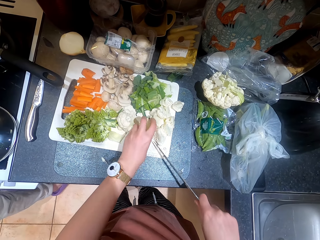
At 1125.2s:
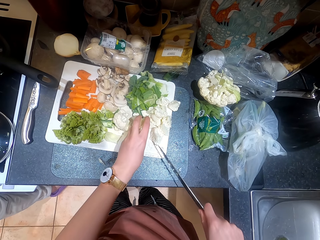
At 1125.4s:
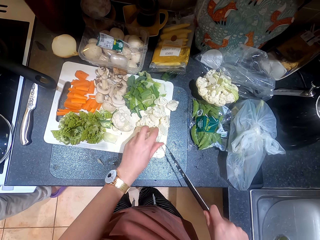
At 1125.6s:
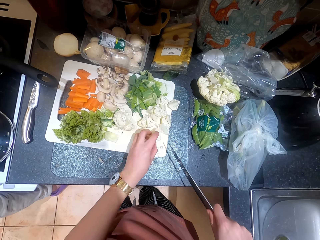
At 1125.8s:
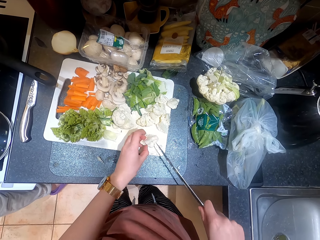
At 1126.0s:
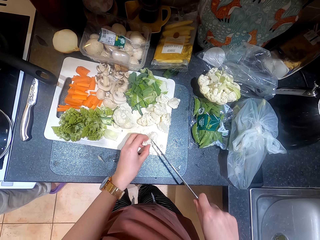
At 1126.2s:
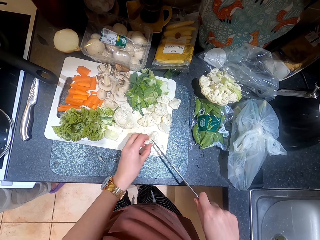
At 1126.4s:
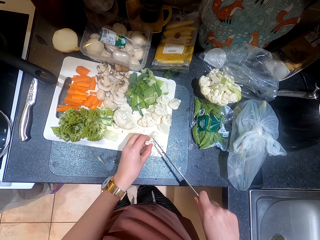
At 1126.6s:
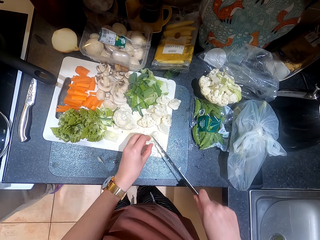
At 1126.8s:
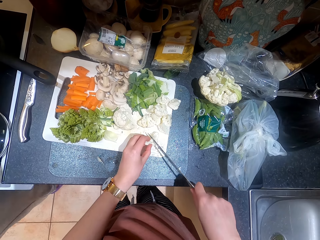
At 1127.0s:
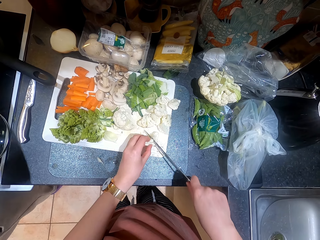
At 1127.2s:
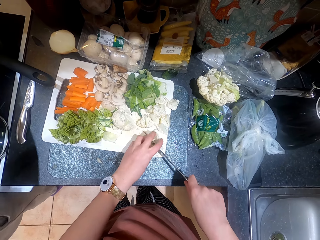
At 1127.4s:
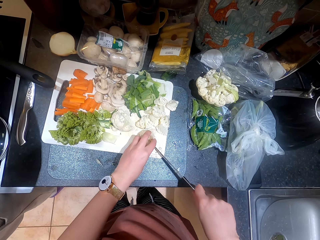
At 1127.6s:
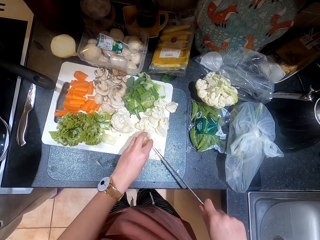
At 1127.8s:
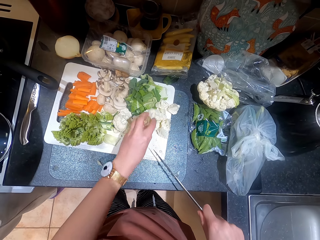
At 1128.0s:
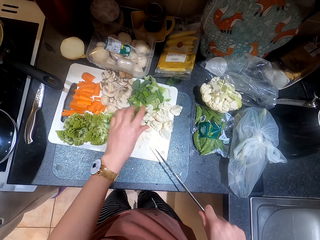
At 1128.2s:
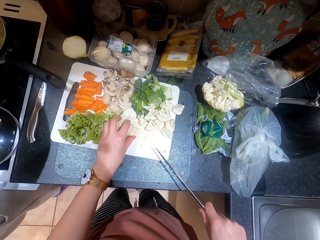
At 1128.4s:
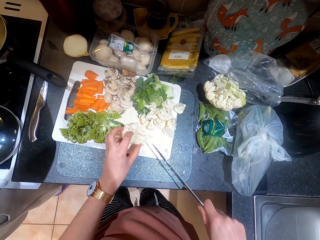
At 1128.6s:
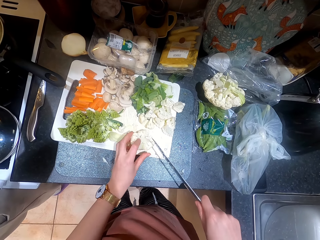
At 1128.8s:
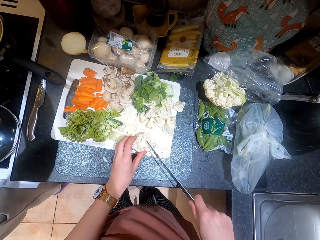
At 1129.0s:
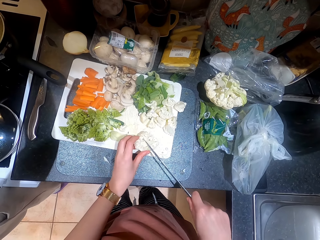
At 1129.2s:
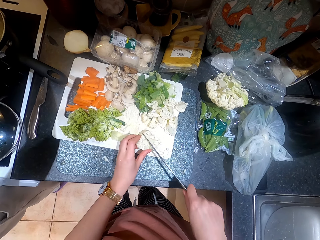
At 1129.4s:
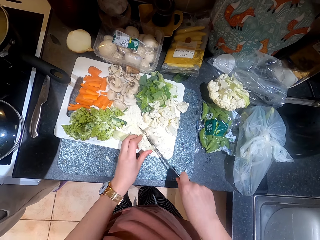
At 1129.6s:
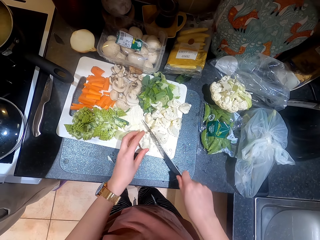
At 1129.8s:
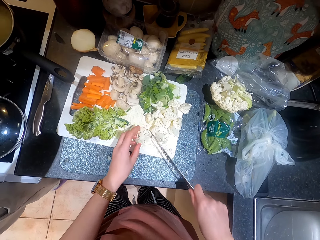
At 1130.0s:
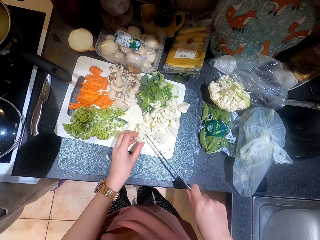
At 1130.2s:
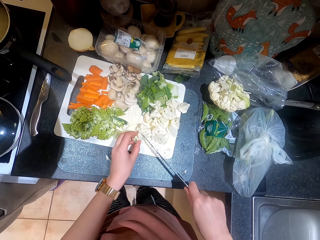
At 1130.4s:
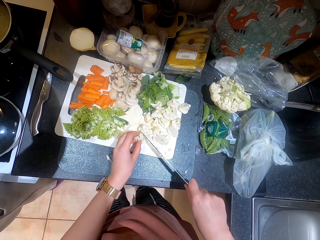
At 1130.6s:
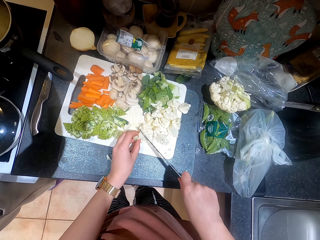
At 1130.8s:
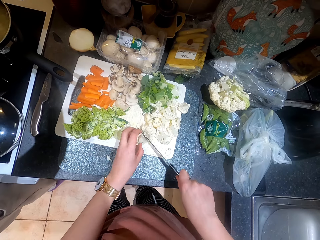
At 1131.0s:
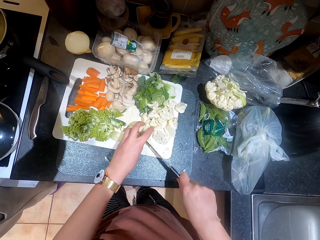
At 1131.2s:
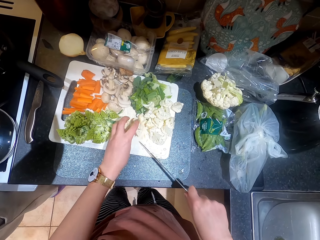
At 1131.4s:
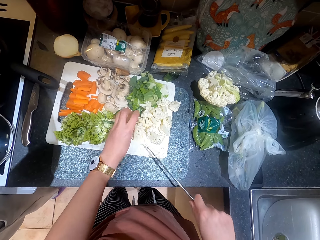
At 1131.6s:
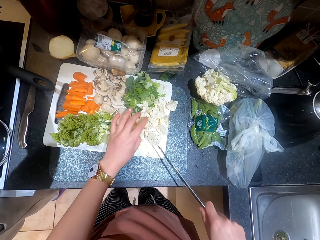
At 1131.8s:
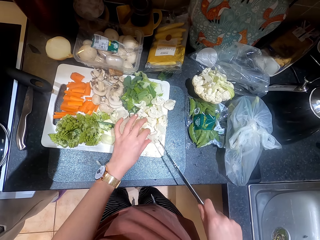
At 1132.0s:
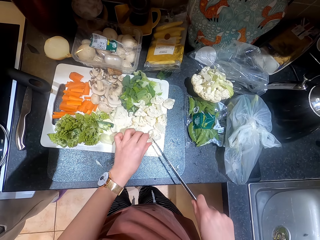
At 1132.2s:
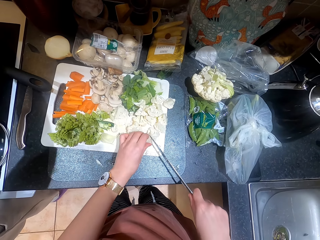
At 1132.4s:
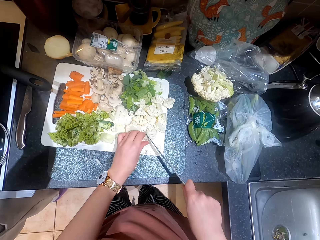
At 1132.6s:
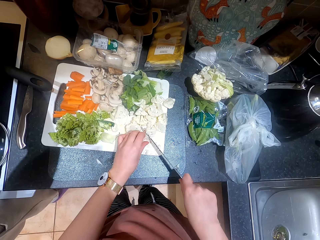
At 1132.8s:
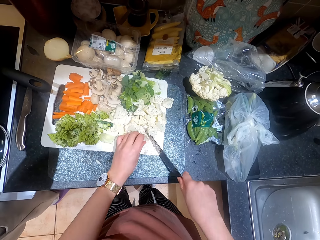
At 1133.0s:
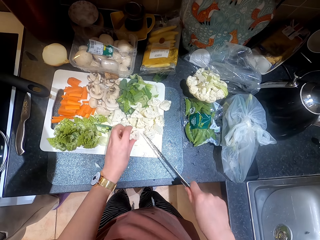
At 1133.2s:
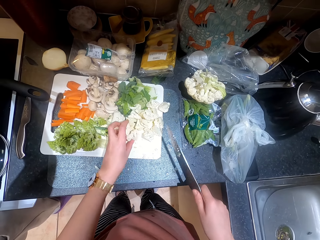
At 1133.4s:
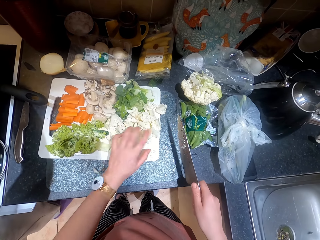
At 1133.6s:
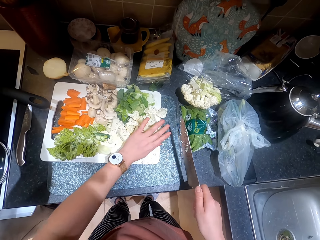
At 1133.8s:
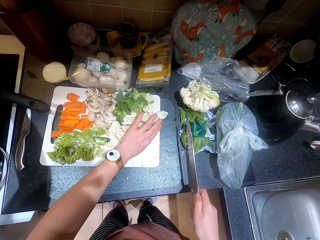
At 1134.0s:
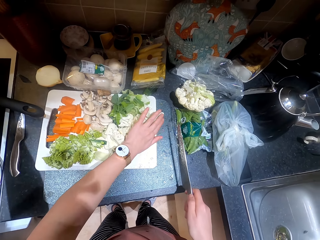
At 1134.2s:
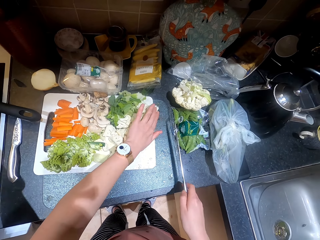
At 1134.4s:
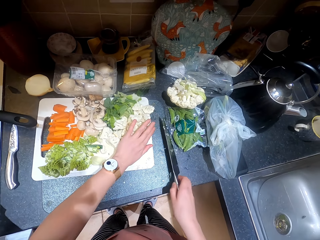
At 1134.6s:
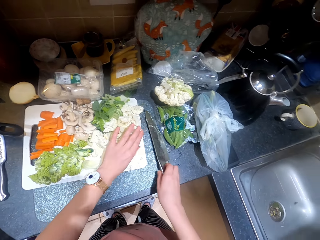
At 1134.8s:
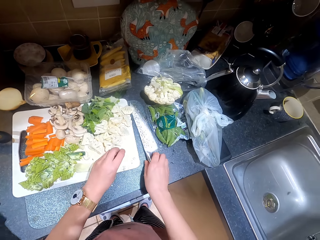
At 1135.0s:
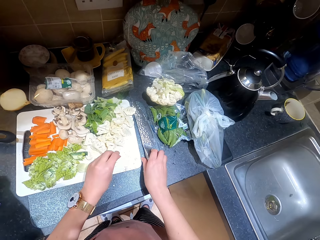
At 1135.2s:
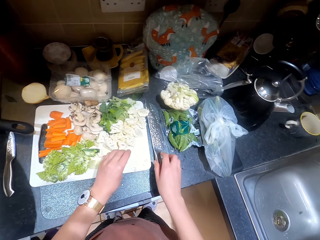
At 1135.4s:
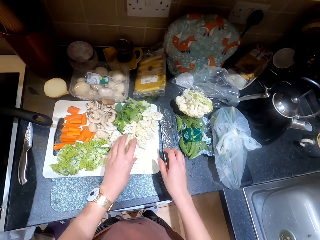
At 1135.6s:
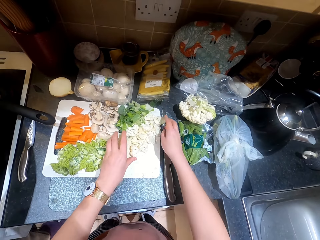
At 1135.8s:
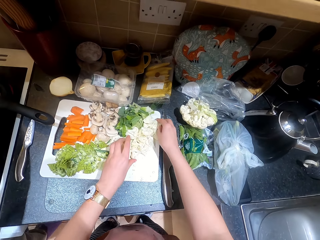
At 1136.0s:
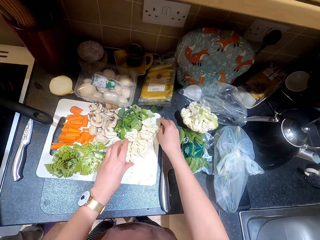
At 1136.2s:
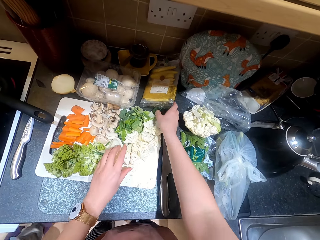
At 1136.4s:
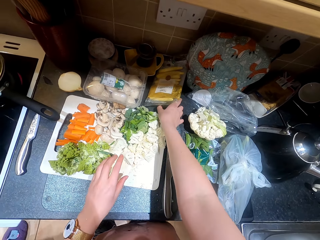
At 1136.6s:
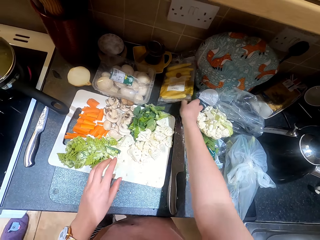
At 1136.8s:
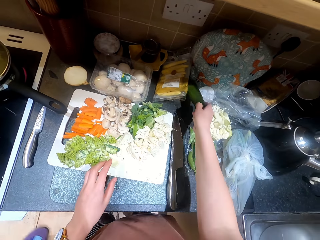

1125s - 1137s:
The camera wearer cuts the cauliflower or broccoli. They move pieces of the broccoli on a chopping board. They cut the broccoli with a knife. They move pieces of the broccoli on the chopping board. They cut the broccoli with the knife. They cut the cauliflower. They cut the cauliflower again. They move pieces of the broccoli on the chopping board. They put down the knife on the counter.

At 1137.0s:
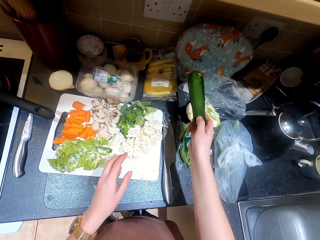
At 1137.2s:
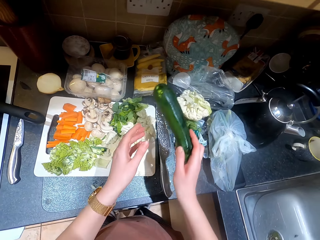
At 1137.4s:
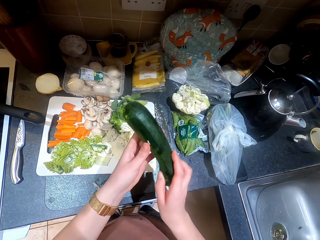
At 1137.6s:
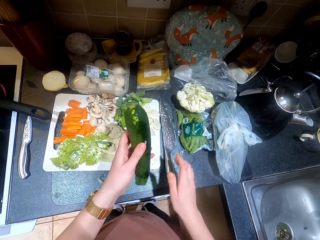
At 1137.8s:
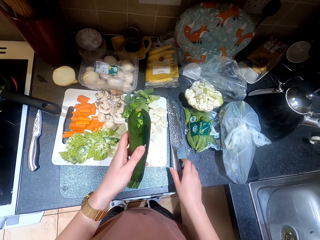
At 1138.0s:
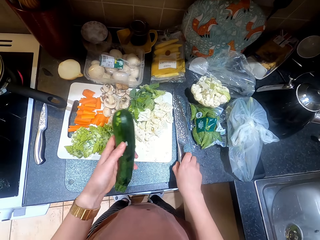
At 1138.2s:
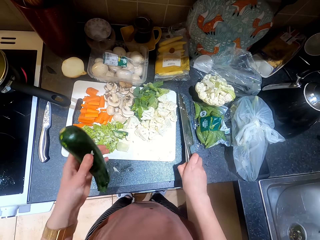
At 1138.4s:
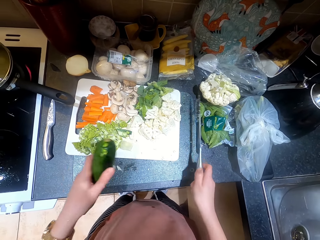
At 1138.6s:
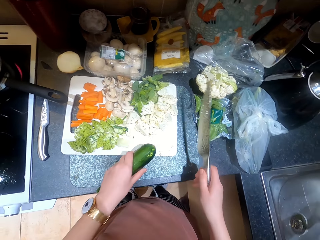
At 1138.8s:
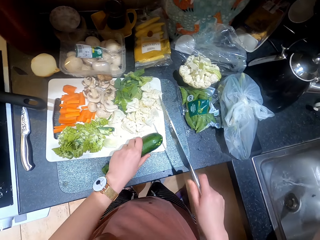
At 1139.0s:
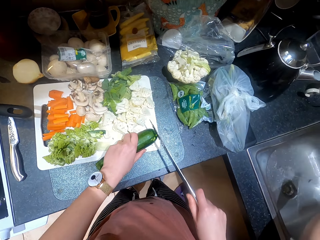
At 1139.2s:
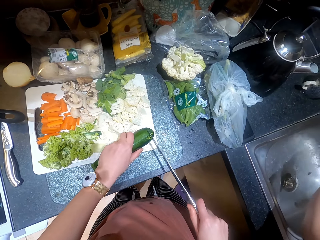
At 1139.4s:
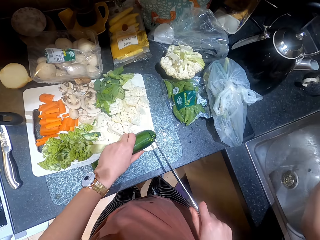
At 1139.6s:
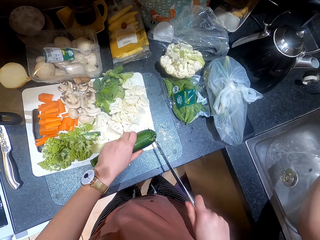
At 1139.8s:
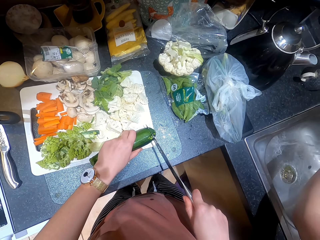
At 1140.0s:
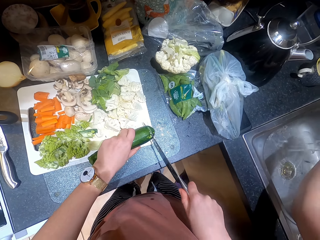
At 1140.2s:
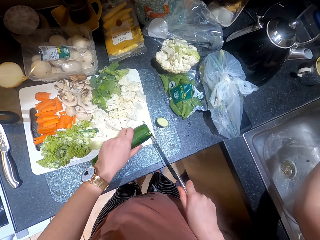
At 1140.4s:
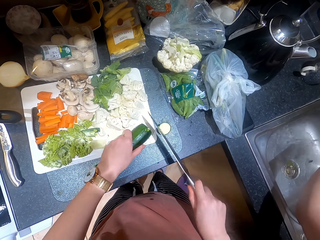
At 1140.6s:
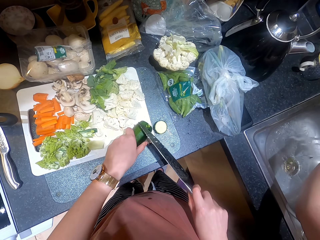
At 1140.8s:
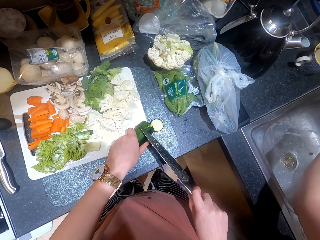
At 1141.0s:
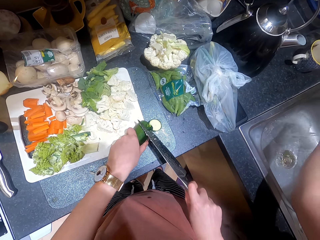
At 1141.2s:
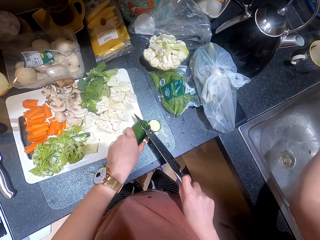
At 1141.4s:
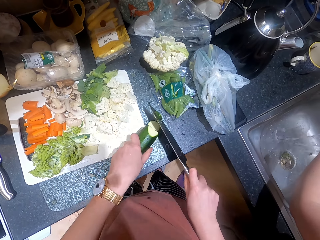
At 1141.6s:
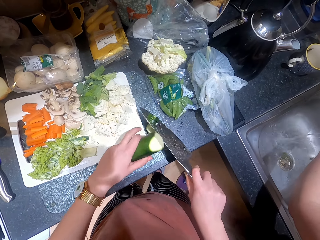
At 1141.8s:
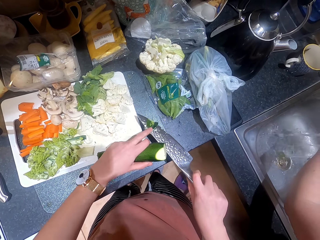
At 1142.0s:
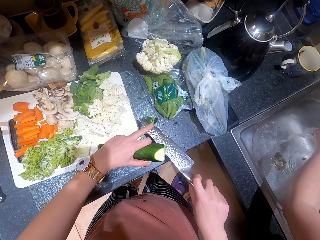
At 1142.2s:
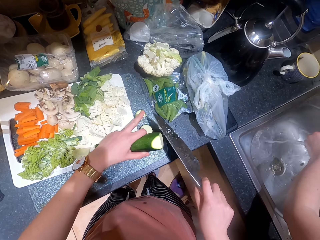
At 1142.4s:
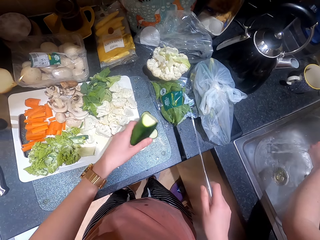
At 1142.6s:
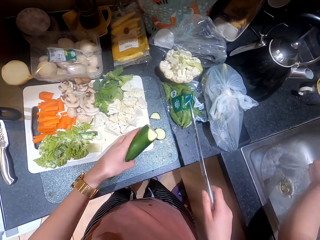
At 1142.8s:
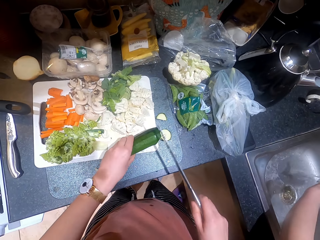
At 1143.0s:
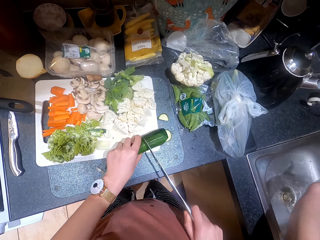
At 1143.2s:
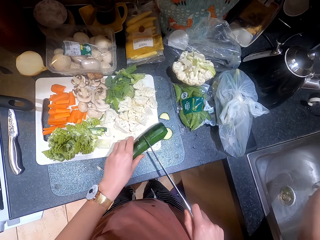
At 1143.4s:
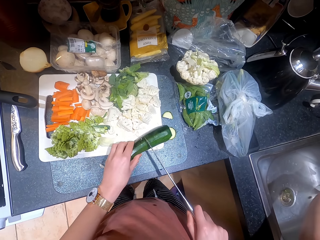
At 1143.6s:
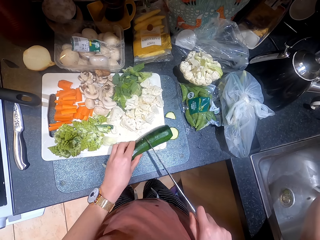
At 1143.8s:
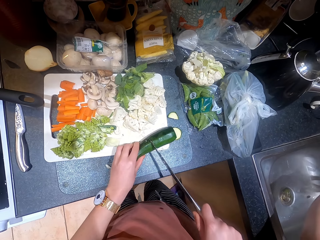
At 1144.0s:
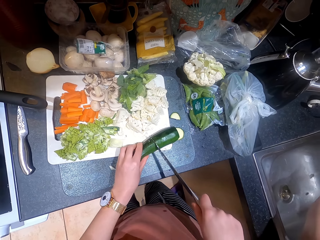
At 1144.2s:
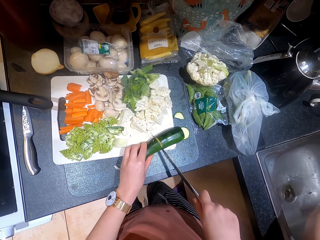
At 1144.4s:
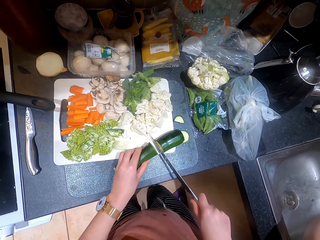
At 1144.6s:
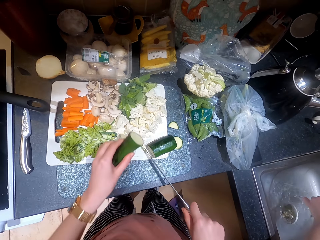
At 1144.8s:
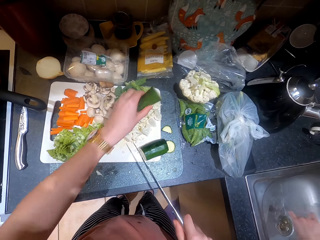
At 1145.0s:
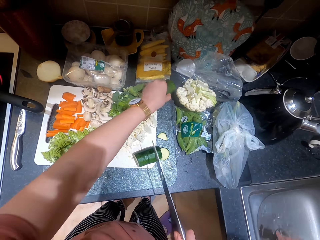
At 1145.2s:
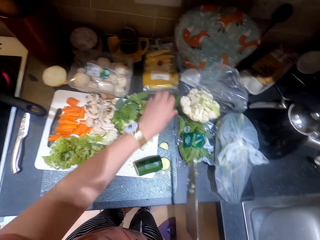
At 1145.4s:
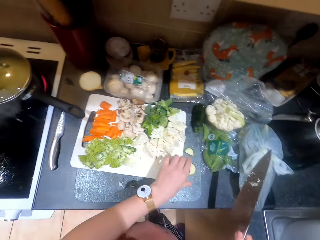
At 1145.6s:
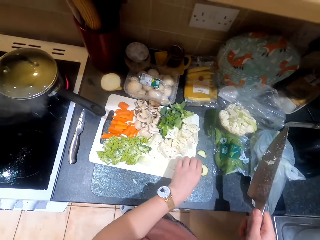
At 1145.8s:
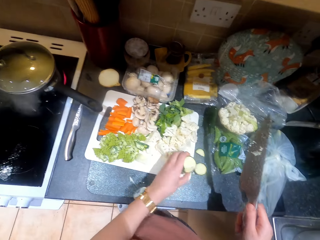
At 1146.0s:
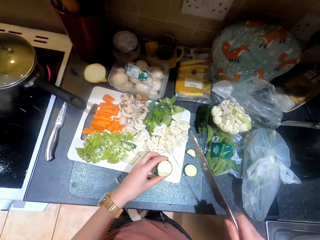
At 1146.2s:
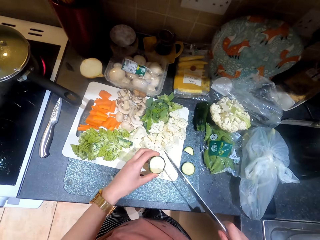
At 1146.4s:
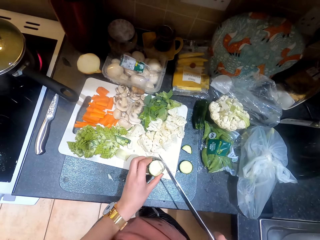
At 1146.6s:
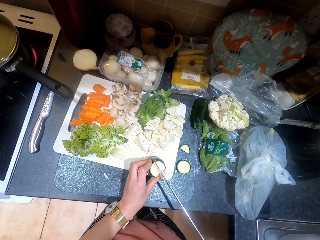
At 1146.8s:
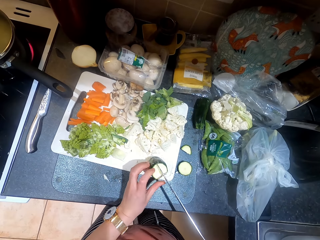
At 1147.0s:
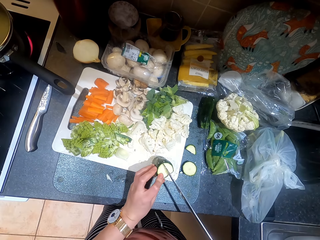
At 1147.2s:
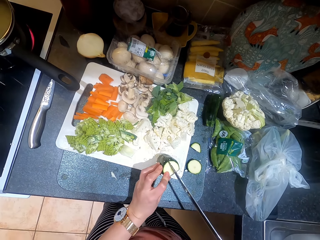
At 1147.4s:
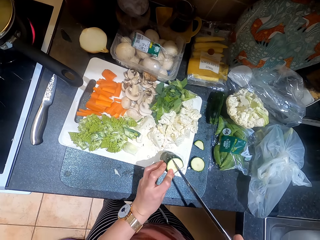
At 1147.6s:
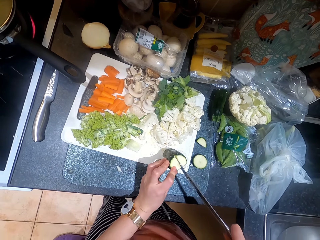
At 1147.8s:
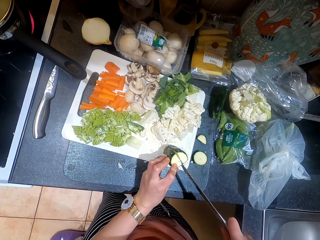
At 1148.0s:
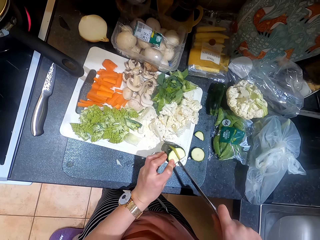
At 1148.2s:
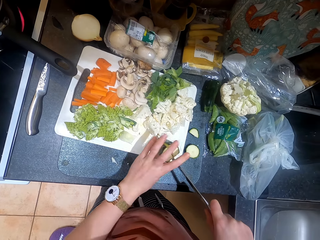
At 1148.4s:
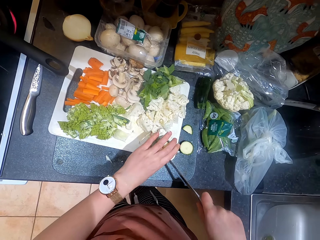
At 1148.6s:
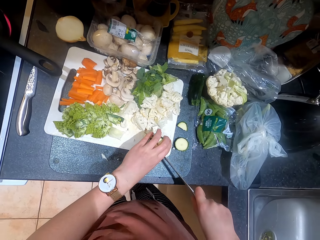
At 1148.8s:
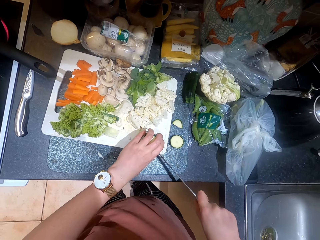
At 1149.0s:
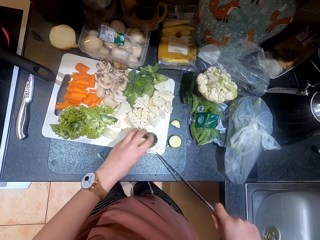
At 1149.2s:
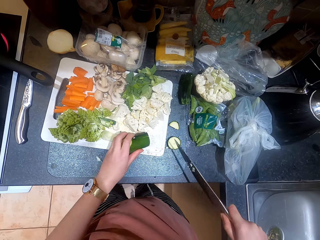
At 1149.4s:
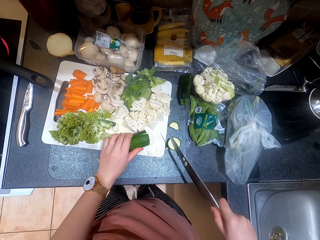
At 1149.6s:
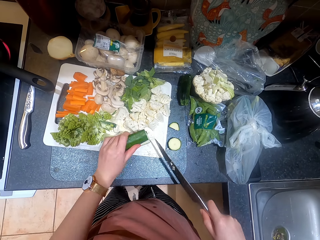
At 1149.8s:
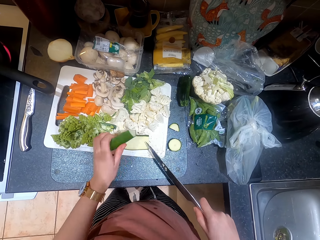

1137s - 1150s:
The camera wearer picks up a cucumber from the counter. They pick up a knife from the counter. They cut the cucumber with the knife. They wipe off a piece of the cucumber from the knife. They cut the cucumber with the knife. They put down a piece of the cucumber on the counter. They cut the cucumber in half with the knife.
